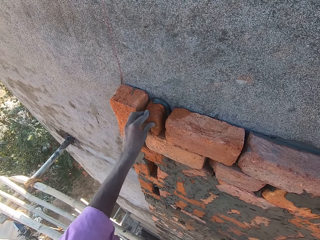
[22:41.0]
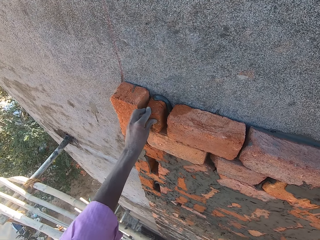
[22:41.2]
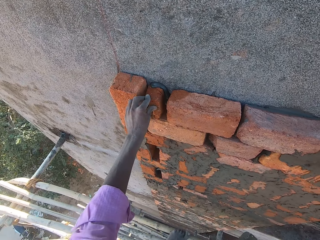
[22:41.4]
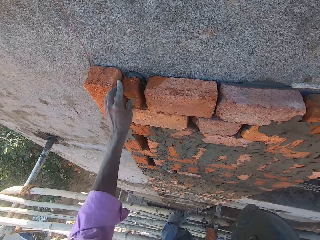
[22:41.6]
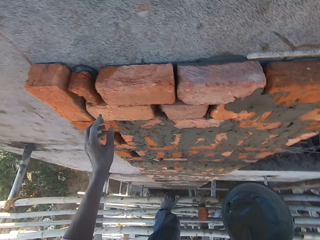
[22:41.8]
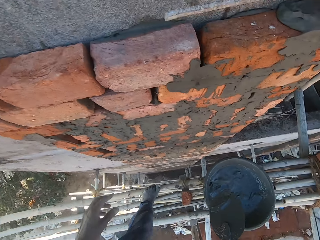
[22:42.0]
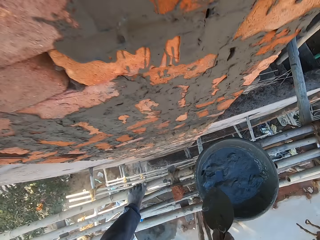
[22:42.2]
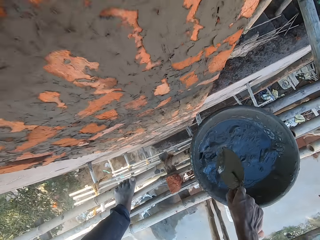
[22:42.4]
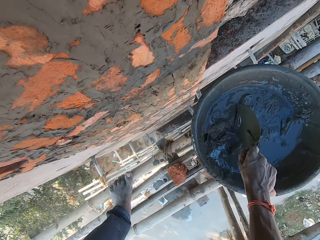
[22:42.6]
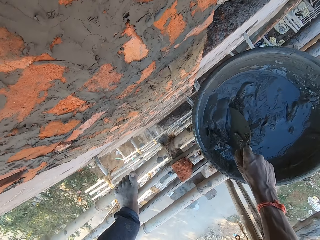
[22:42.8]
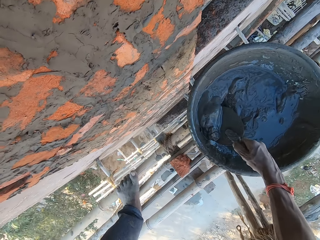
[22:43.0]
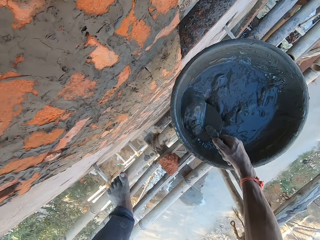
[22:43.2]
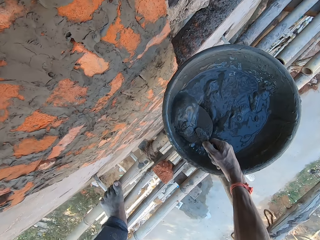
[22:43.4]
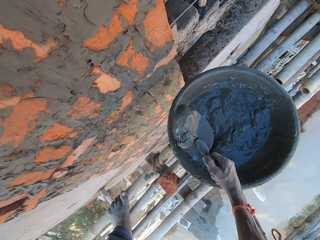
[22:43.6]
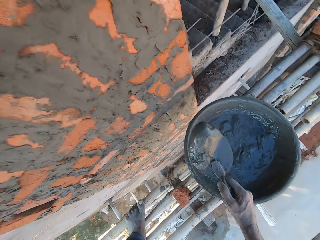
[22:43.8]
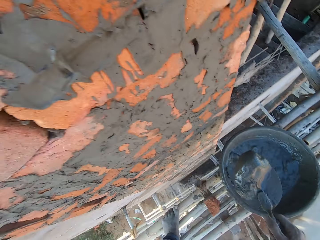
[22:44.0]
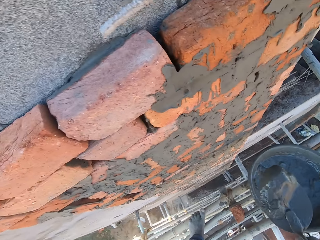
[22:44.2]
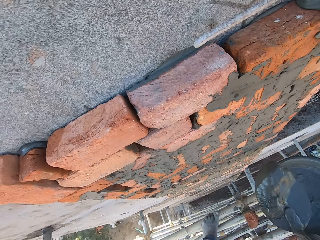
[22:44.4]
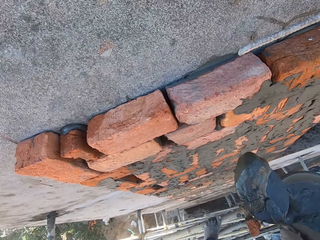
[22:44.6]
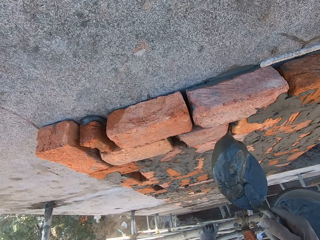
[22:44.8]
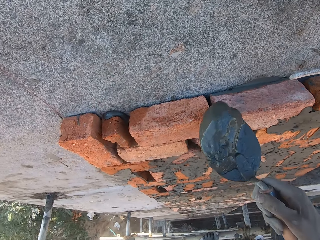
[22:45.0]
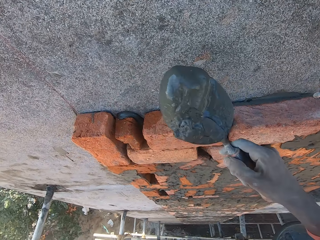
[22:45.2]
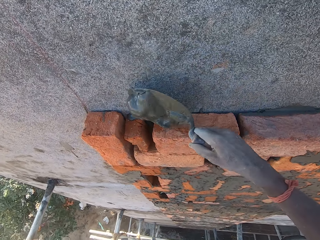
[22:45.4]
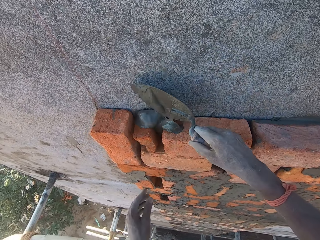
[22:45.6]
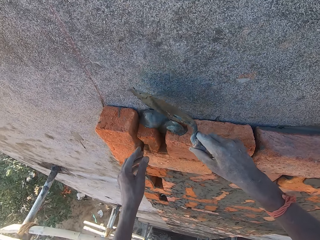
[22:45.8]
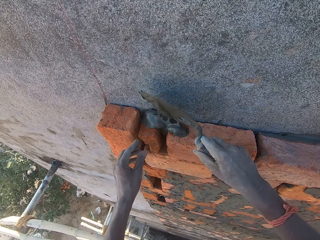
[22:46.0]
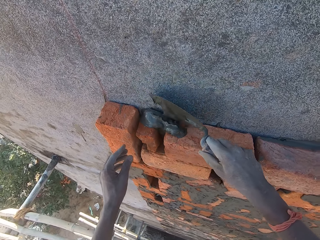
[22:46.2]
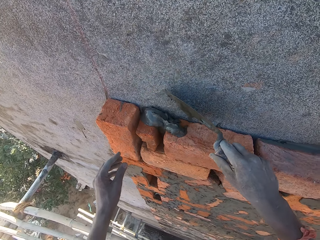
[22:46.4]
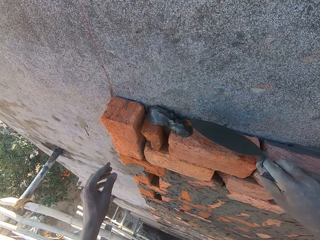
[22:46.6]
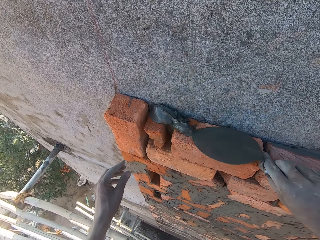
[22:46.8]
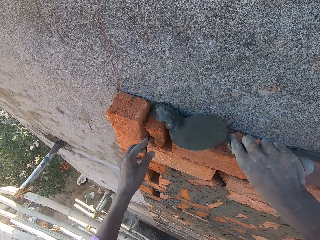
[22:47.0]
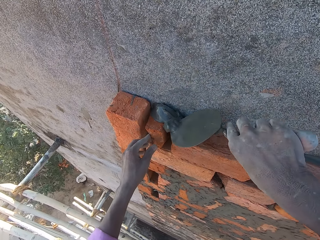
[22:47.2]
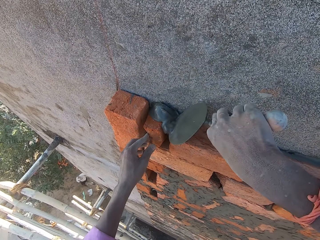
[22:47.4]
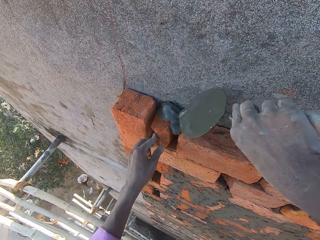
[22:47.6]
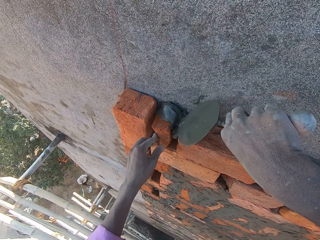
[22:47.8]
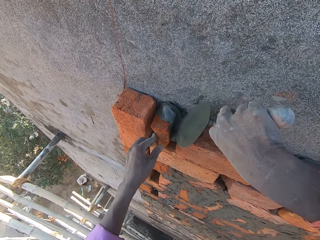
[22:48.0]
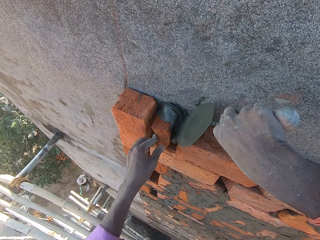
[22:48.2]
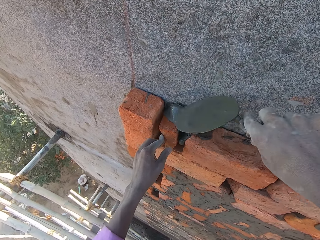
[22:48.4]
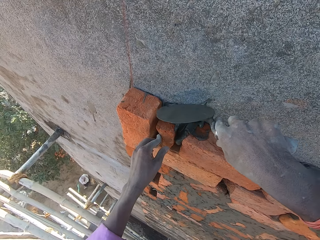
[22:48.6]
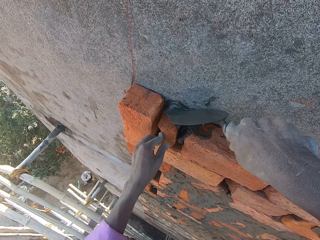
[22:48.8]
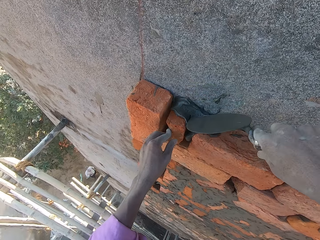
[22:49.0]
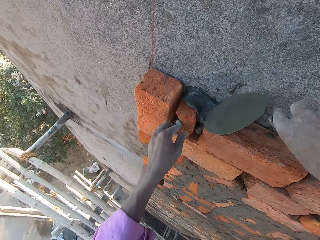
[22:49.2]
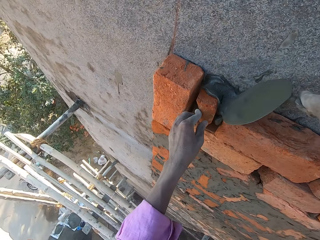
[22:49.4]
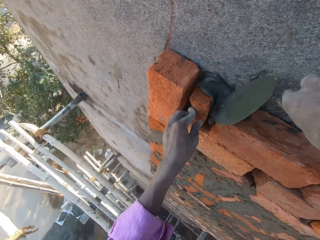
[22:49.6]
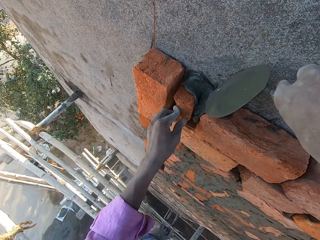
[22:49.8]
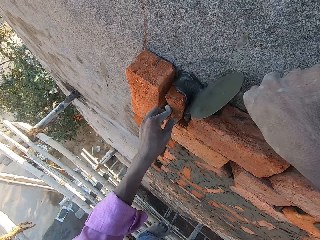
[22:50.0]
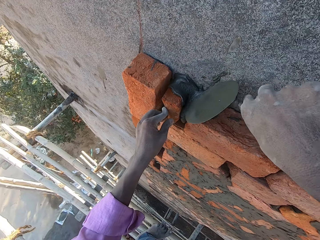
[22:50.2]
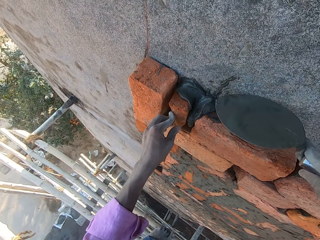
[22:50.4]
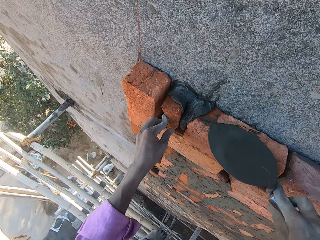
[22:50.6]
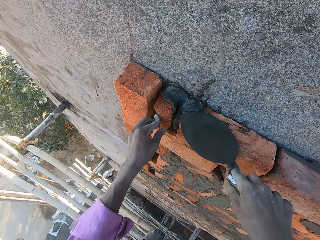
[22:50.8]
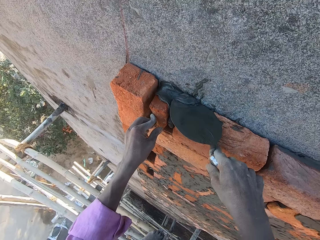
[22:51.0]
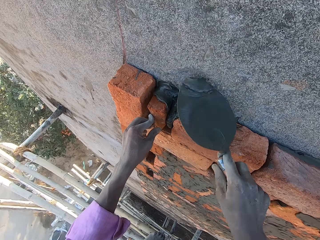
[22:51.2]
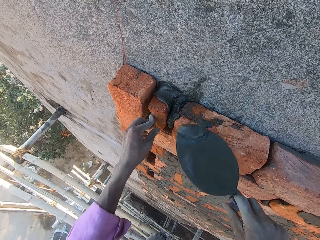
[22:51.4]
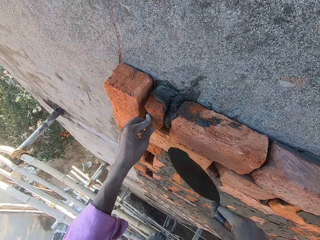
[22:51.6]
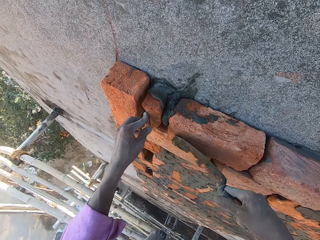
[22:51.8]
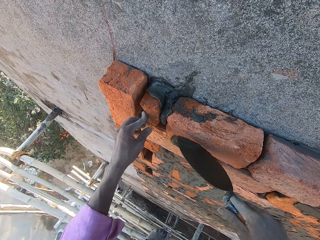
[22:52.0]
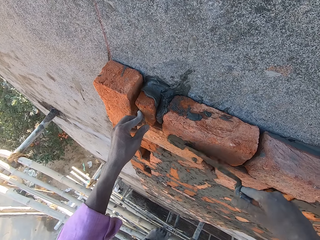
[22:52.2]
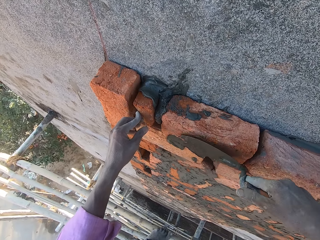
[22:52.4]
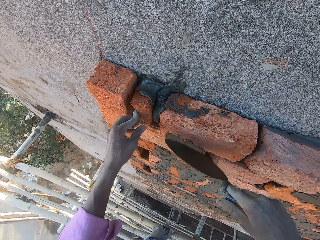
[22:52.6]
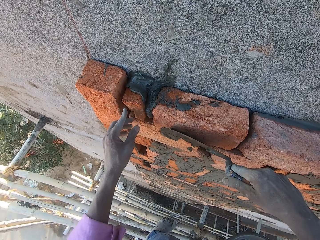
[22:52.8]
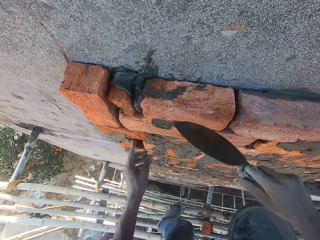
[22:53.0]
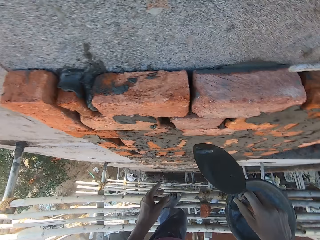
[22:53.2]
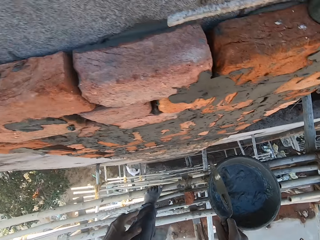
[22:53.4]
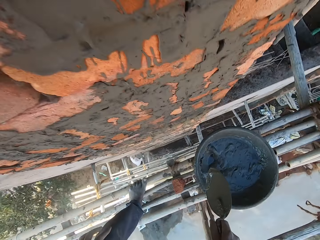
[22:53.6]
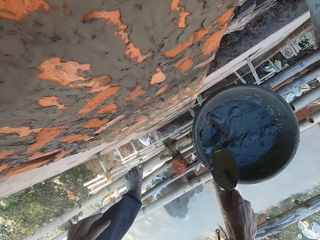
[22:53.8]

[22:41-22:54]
The camera wearer fixes the brick. He scoops some mixed cement from the head pan on the bamboo woods with the trowel in his right hand. He places the cement on the bricks on the wall with the trowel with his right hand. He touches the brick with his left hand. He places his left hand on the brick on the wall. He places the cement between the bricks on the wall with the trowel with his right hand. He scoops the cement from the bricks with the trowel with his right hand. He places the cement on the bricks with the trowel with his right hand.

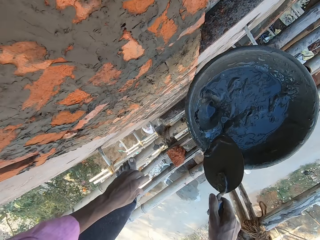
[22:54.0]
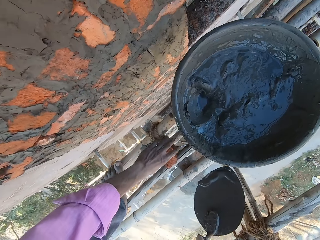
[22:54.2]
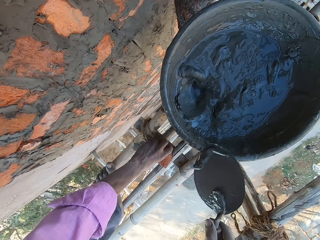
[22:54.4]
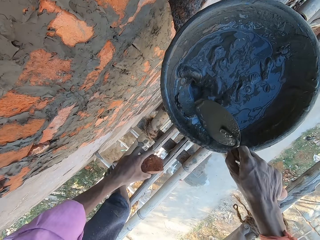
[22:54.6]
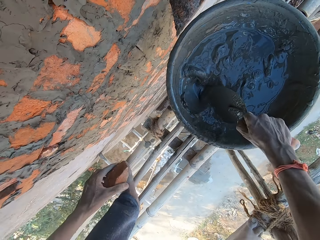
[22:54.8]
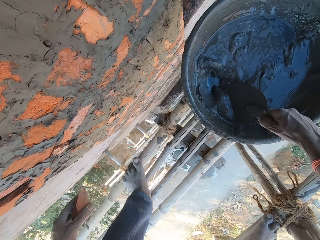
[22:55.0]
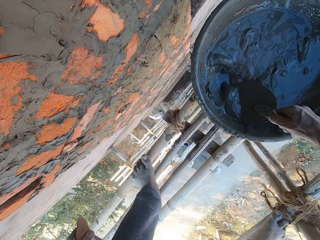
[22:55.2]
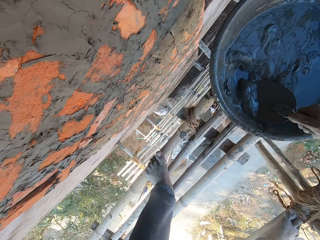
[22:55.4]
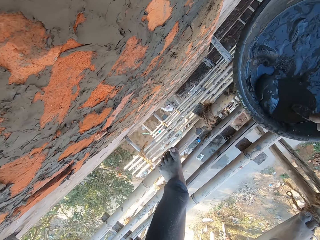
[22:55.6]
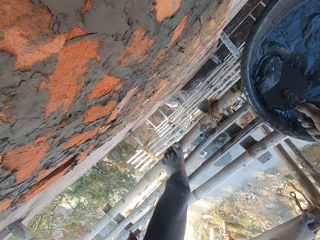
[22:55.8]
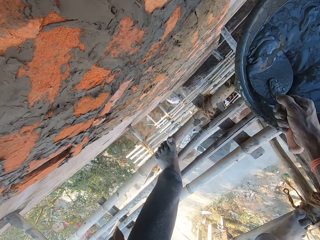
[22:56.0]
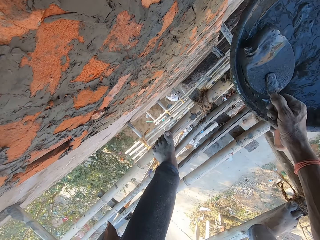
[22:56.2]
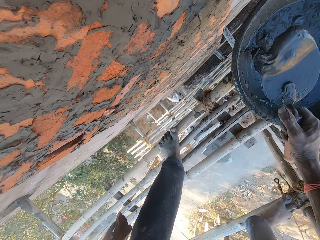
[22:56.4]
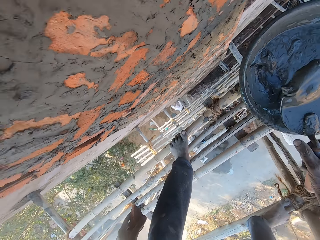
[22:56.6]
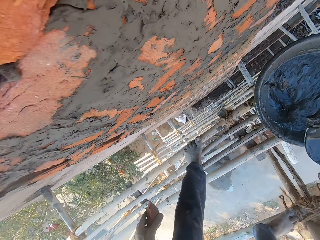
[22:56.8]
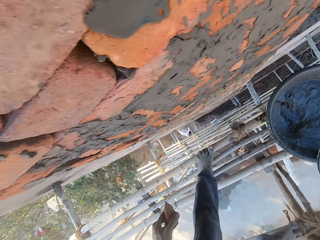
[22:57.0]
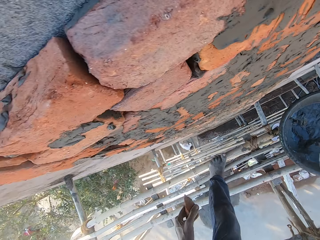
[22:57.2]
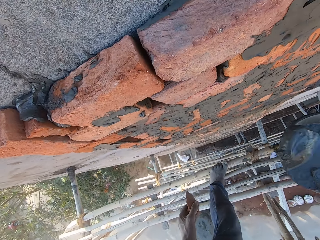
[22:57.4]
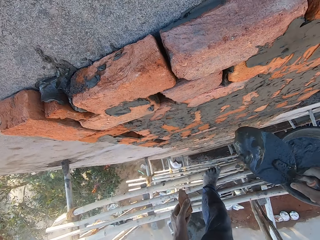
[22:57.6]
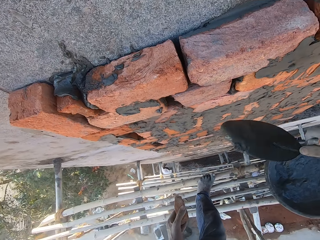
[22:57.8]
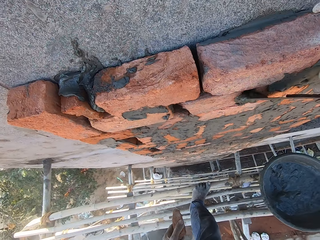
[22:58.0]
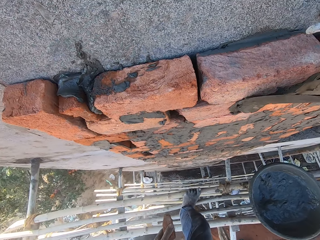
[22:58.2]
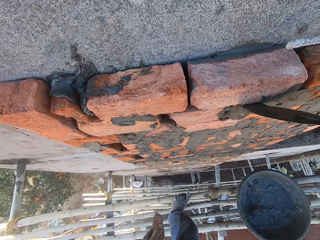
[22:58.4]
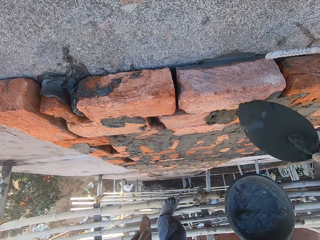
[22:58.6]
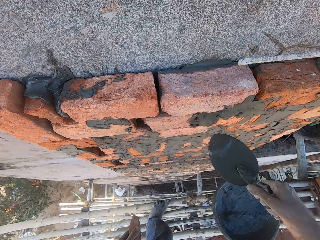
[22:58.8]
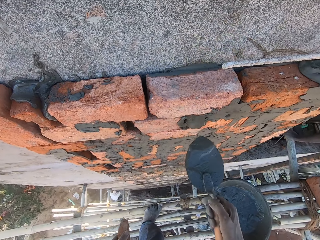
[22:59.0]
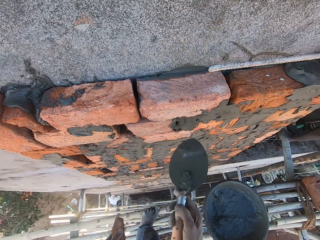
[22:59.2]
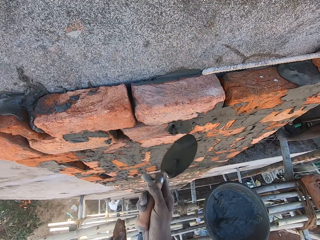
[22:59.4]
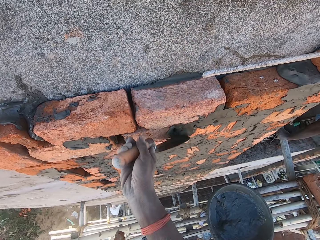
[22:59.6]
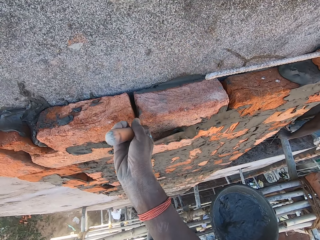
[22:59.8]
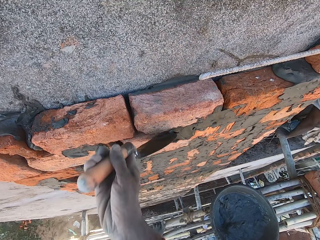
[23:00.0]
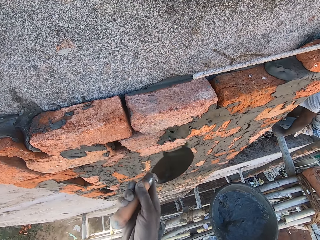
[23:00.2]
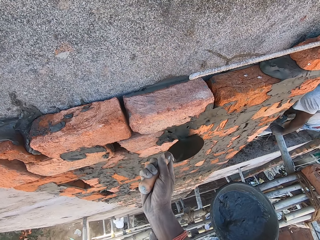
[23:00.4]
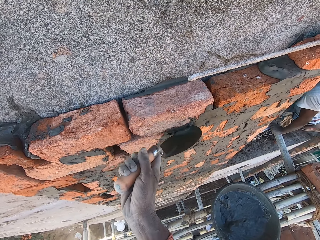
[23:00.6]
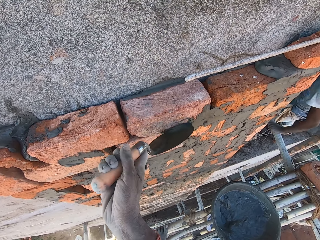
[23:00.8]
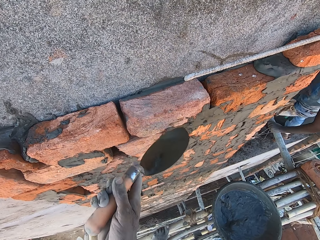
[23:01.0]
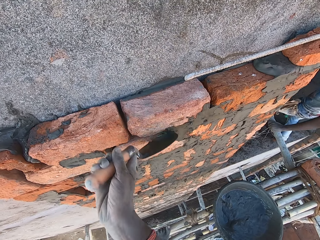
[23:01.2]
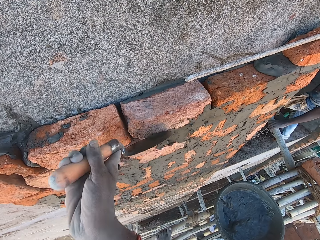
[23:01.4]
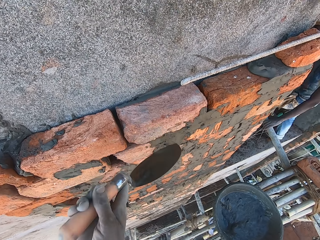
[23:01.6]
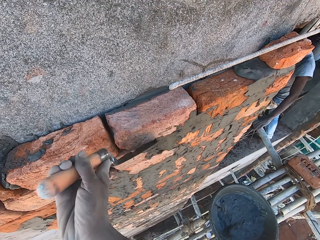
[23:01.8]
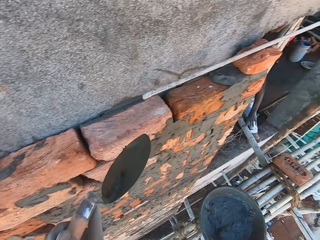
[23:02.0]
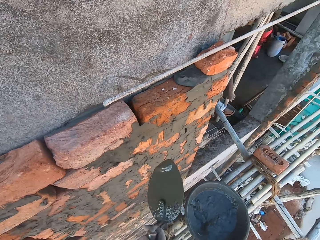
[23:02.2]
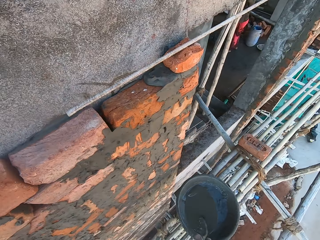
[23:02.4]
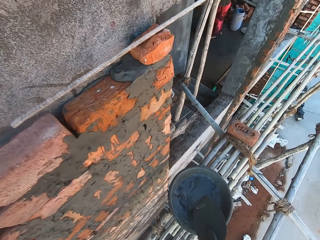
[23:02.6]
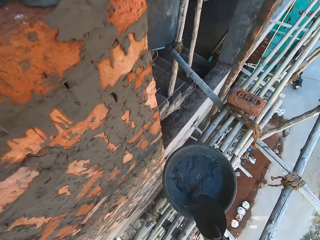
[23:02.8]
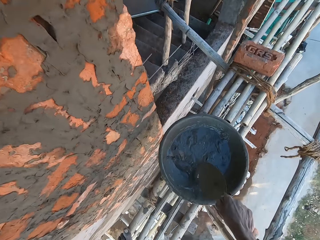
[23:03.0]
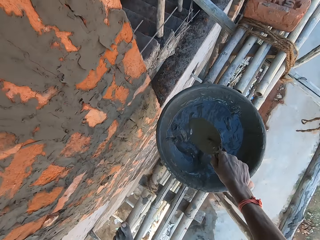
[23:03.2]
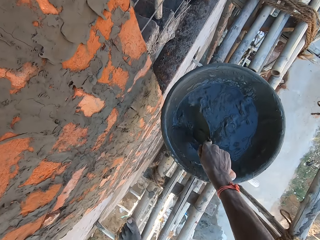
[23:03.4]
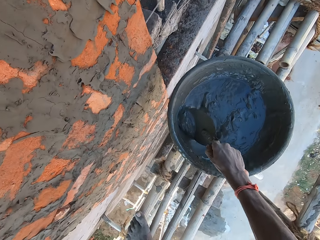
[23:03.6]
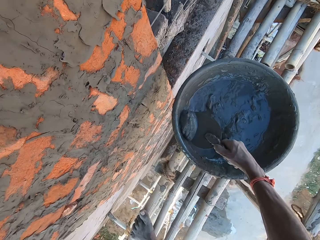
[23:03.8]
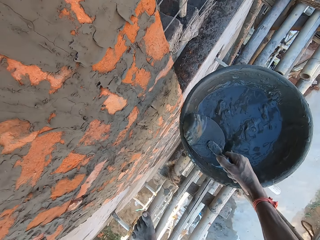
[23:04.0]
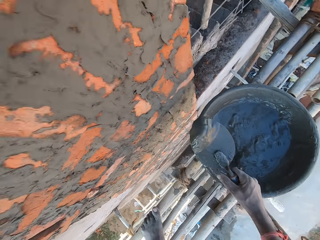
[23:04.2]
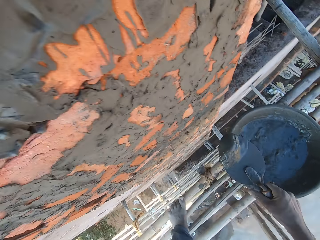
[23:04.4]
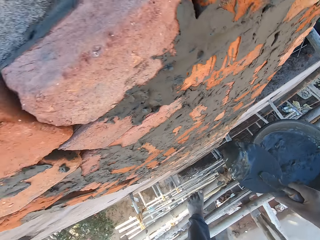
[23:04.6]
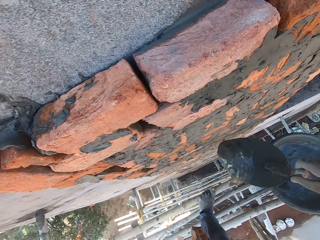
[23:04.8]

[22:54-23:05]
The camera wearer picks up the brick from the scaffold with his left hand. He scoops some cement from the bowl with the trowel with his right hand. He places the cement on the bricks on the wall with the trowel with his right hand. He scoops some cement from the bowl with the trowel with his right hand.
